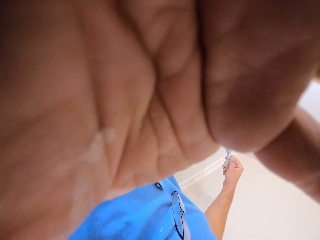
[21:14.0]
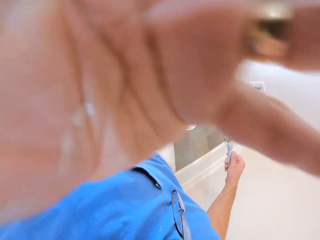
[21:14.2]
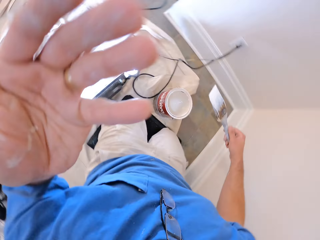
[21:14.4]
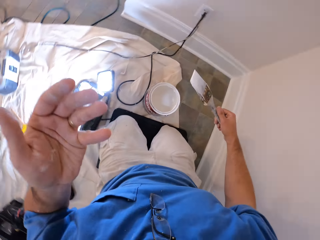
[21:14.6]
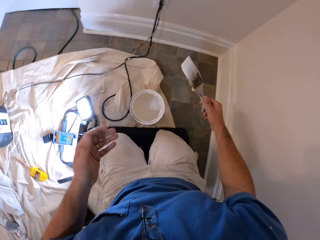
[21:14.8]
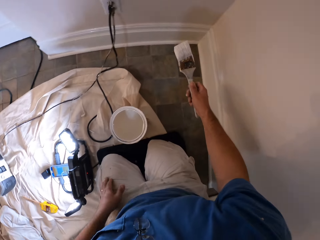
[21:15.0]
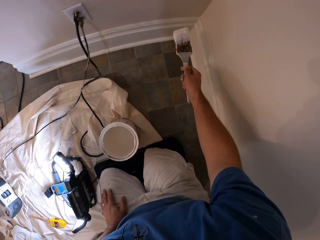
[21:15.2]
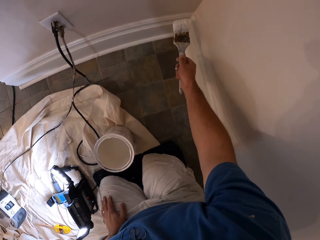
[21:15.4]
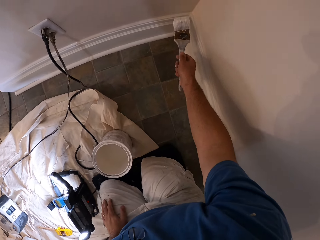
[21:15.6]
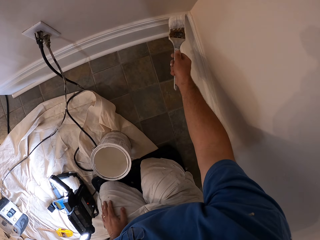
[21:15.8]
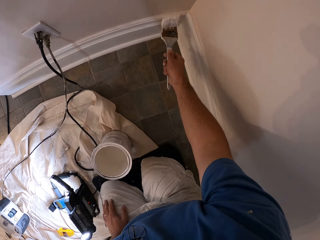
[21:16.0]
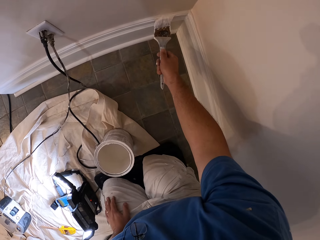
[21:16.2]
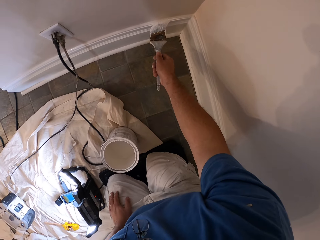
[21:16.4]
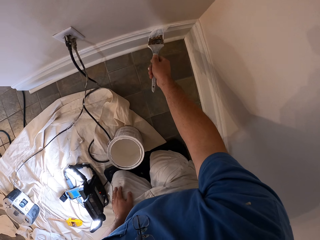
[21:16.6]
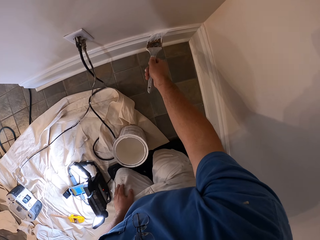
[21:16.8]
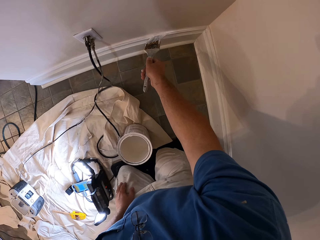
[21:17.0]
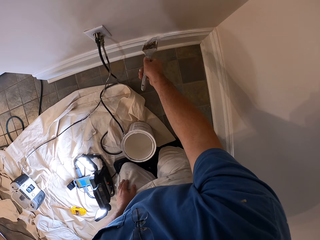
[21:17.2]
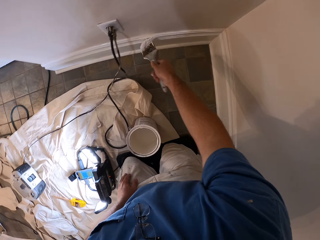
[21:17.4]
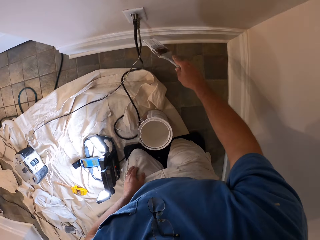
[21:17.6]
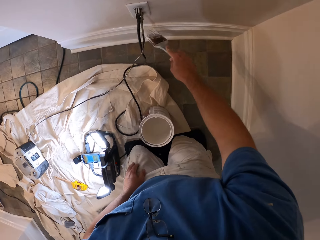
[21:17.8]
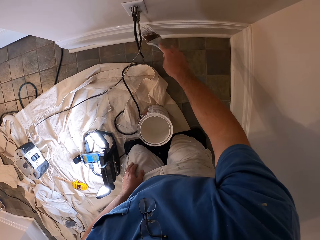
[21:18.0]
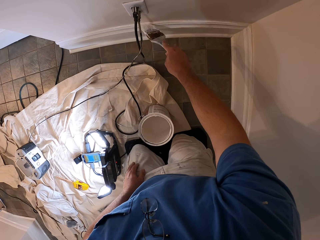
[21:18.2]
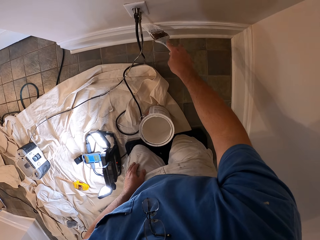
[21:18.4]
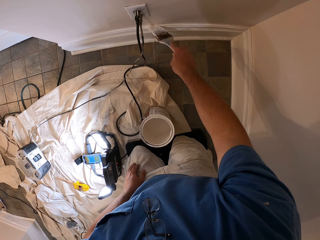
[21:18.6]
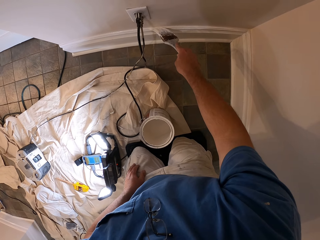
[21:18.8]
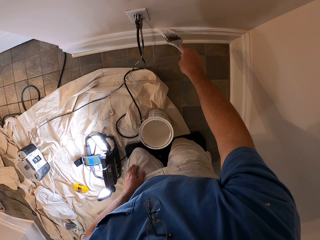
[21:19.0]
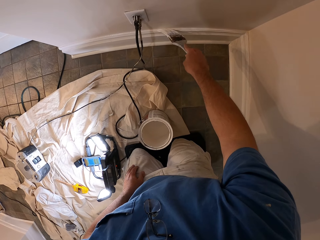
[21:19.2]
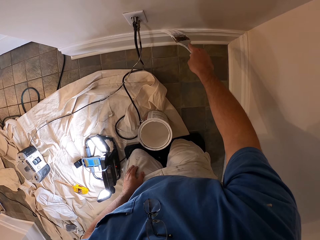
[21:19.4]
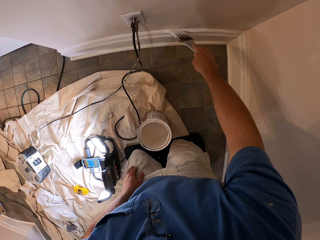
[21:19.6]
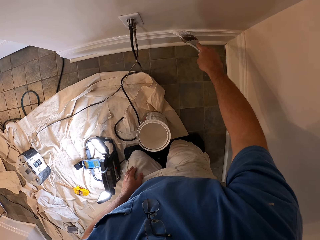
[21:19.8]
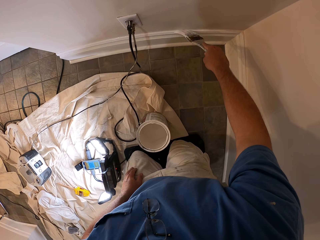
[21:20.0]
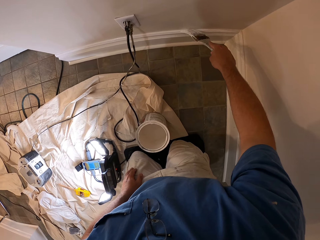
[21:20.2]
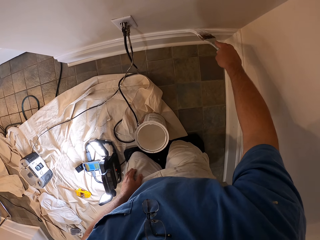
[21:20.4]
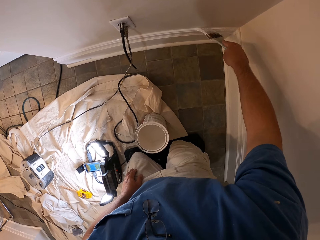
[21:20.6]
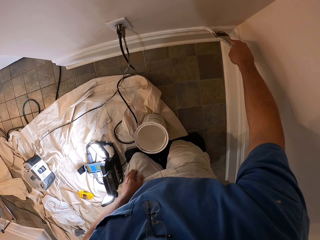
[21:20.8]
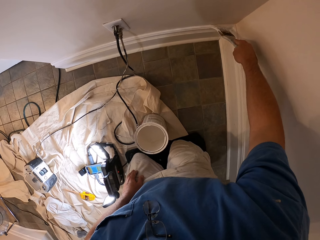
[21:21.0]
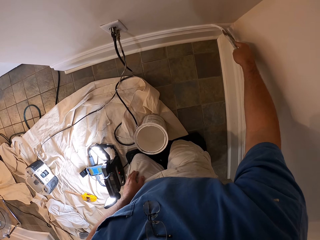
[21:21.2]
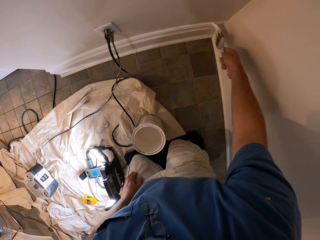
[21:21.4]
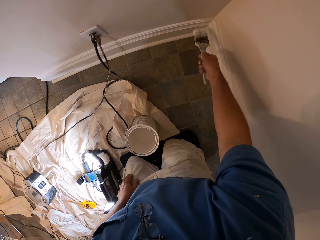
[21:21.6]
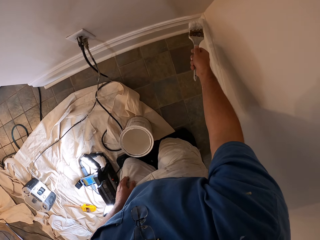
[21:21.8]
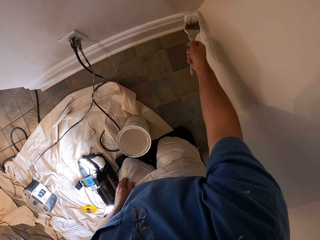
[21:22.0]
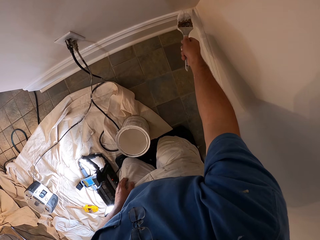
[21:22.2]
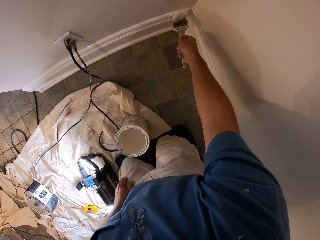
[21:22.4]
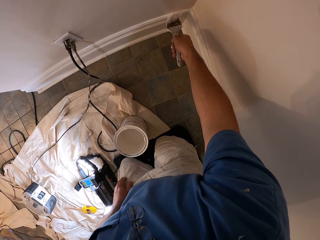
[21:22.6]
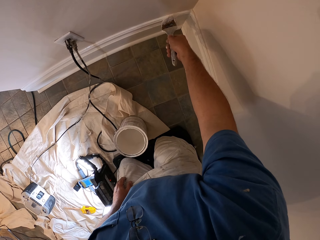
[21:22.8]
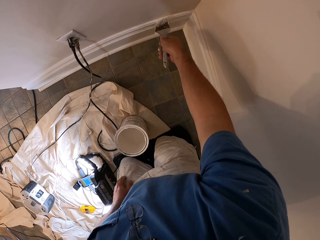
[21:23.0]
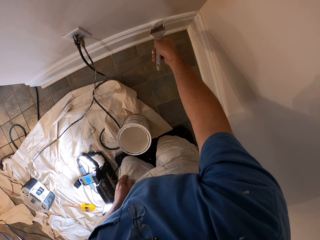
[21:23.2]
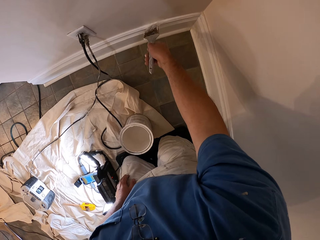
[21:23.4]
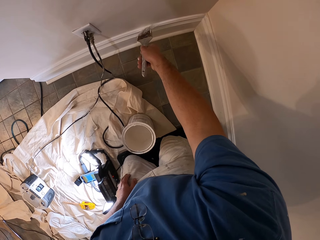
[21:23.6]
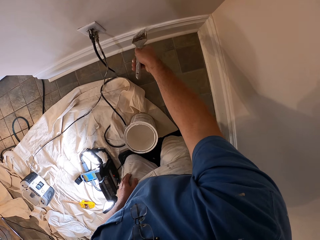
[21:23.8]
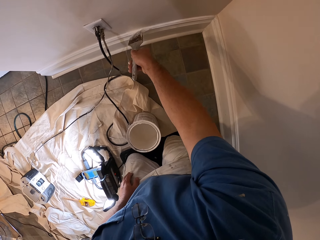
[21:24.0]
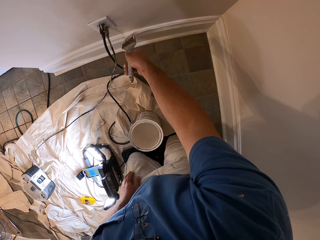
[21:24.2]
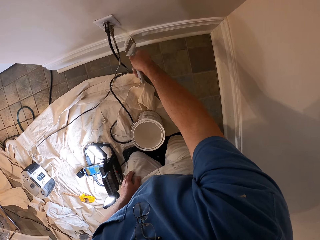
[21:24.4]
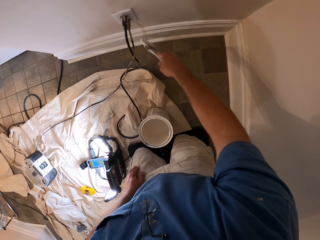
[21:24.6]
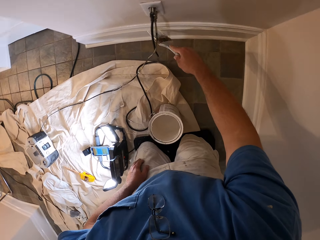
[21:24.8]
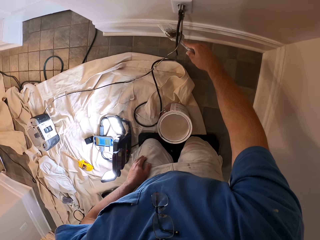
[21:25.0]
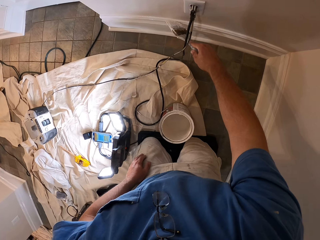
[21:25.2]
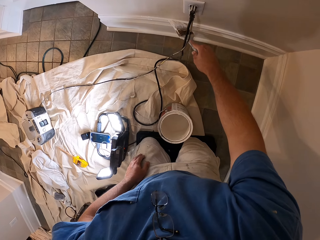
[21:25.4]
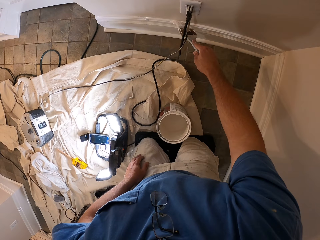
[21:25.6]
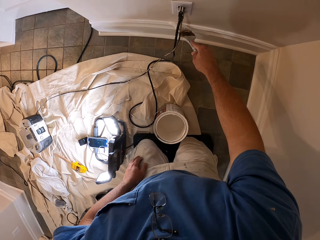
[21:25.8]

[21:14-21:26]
The camera wearer paints the baseboard with the paint brush.

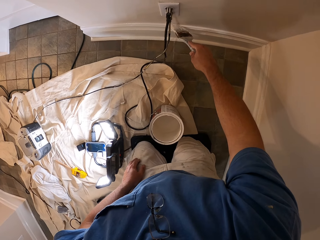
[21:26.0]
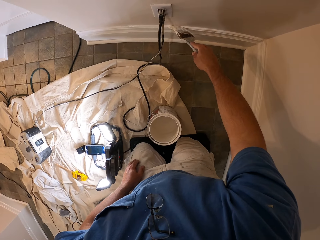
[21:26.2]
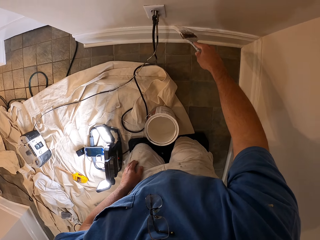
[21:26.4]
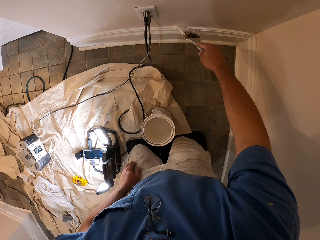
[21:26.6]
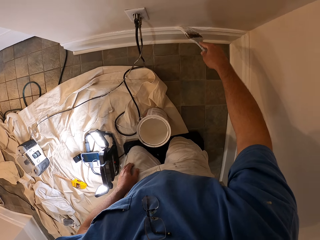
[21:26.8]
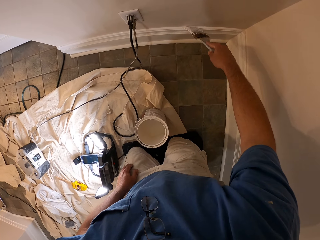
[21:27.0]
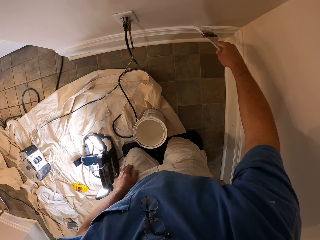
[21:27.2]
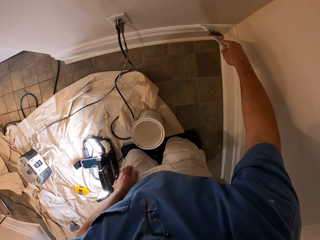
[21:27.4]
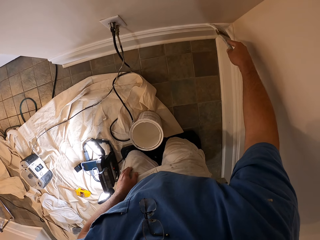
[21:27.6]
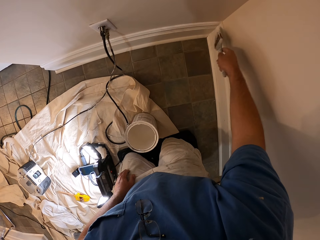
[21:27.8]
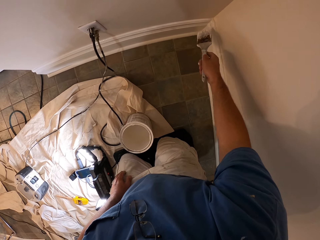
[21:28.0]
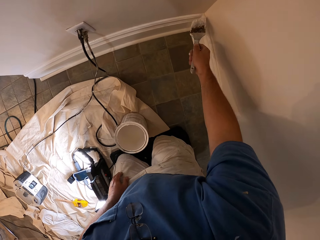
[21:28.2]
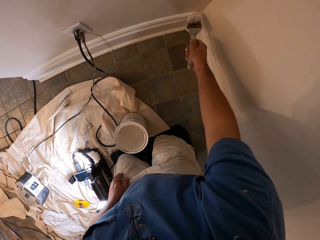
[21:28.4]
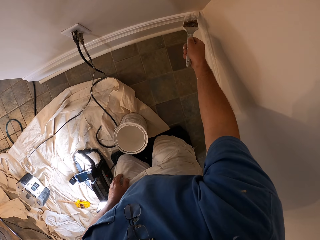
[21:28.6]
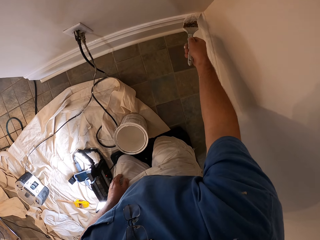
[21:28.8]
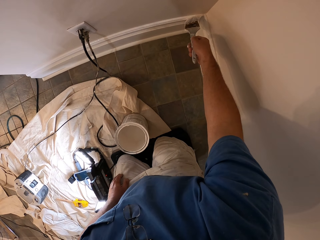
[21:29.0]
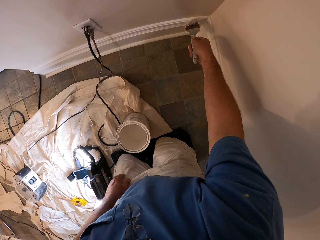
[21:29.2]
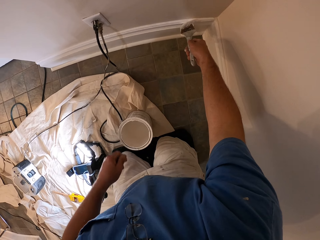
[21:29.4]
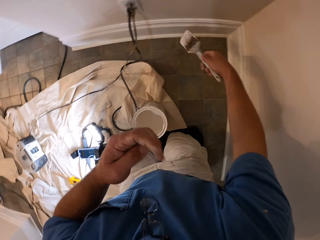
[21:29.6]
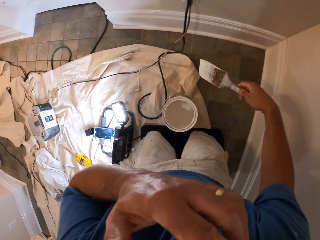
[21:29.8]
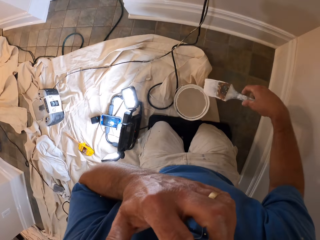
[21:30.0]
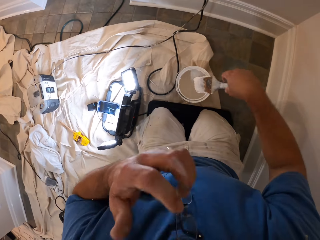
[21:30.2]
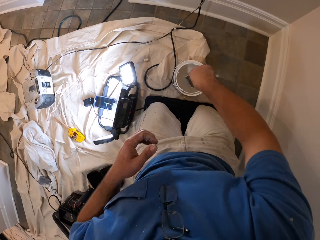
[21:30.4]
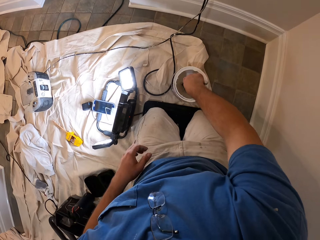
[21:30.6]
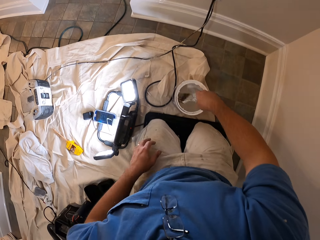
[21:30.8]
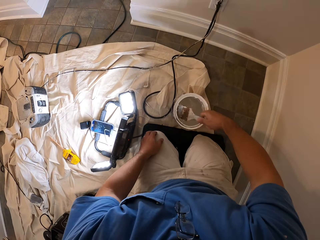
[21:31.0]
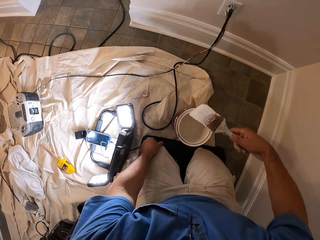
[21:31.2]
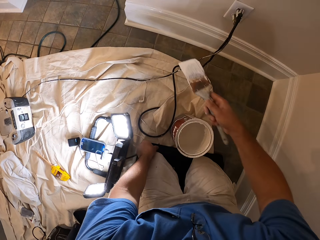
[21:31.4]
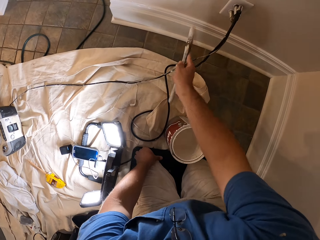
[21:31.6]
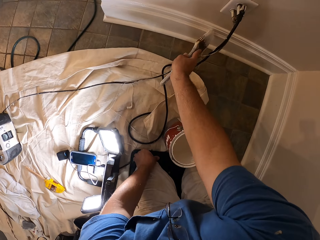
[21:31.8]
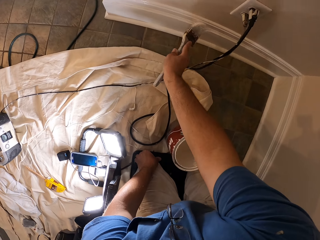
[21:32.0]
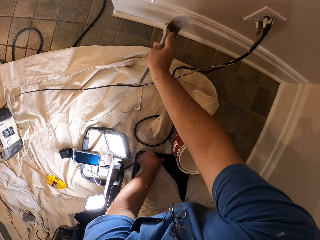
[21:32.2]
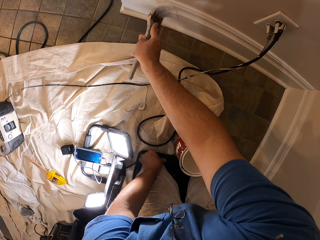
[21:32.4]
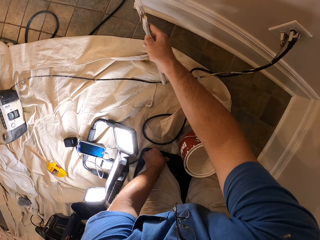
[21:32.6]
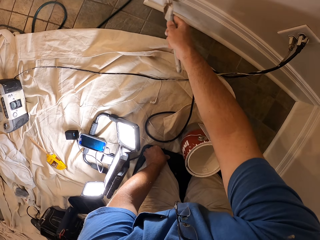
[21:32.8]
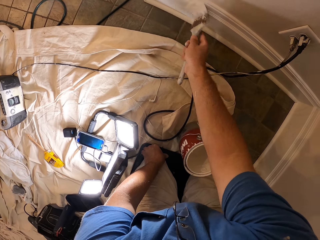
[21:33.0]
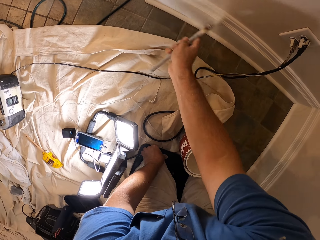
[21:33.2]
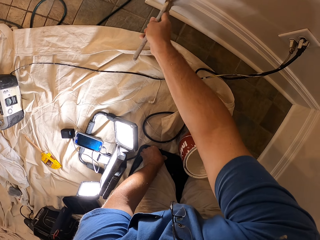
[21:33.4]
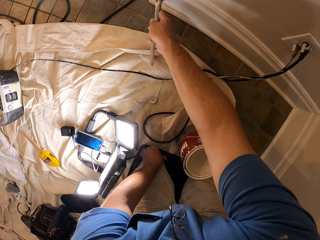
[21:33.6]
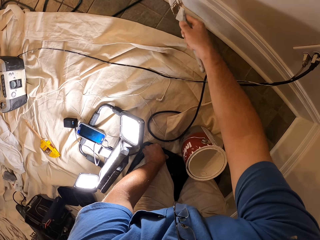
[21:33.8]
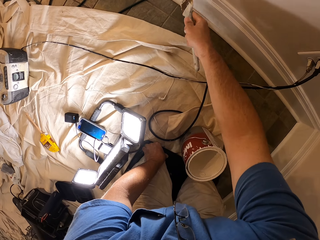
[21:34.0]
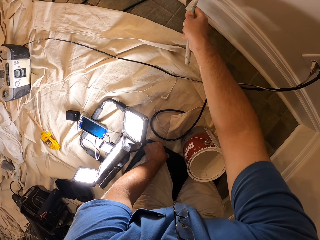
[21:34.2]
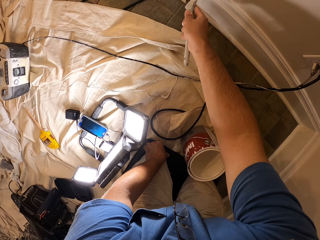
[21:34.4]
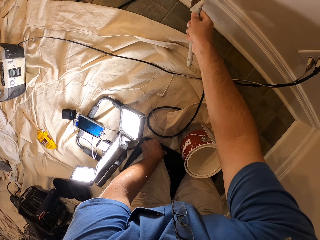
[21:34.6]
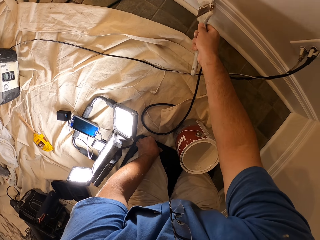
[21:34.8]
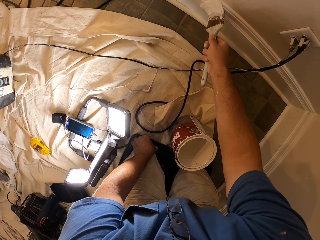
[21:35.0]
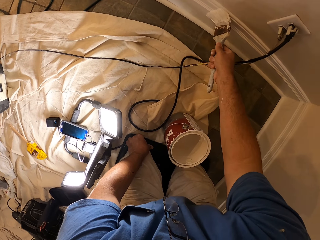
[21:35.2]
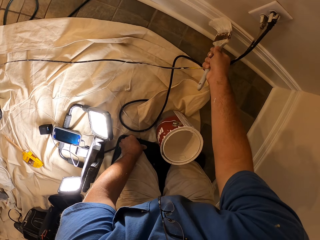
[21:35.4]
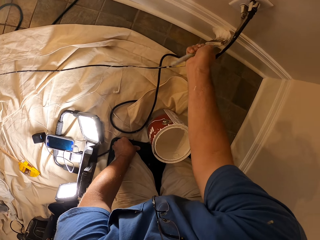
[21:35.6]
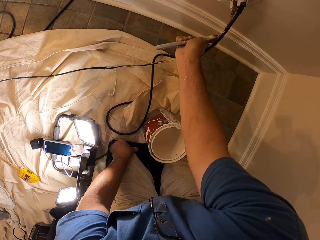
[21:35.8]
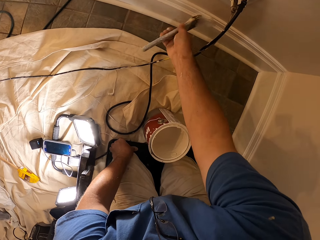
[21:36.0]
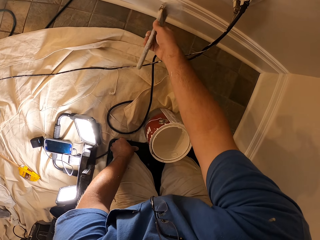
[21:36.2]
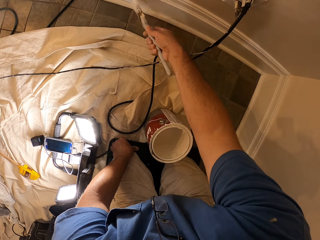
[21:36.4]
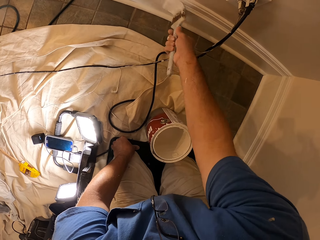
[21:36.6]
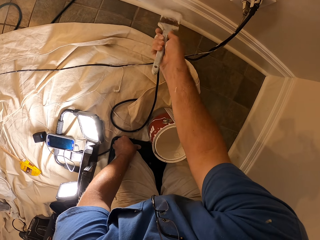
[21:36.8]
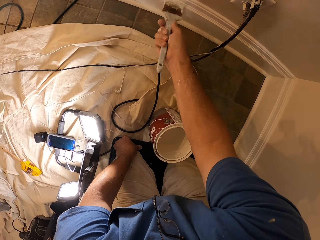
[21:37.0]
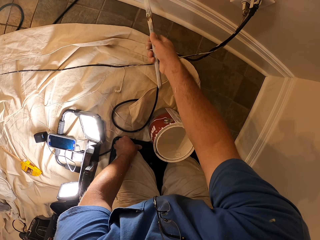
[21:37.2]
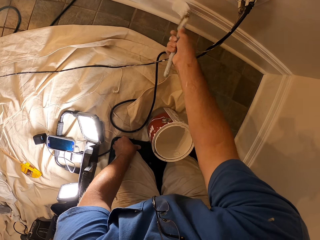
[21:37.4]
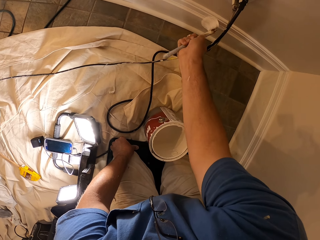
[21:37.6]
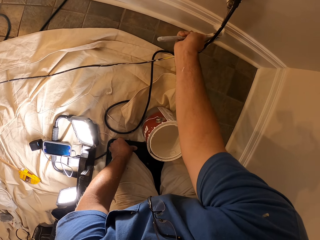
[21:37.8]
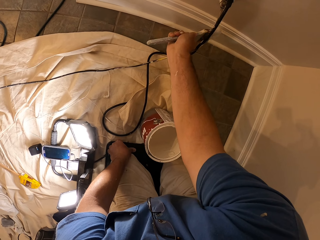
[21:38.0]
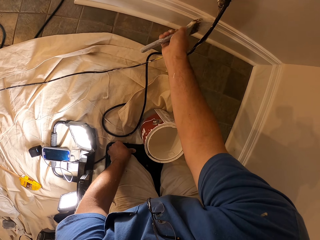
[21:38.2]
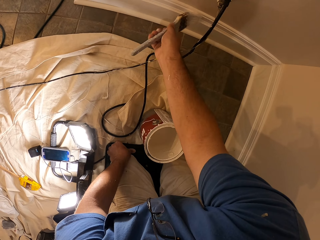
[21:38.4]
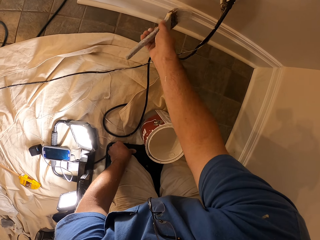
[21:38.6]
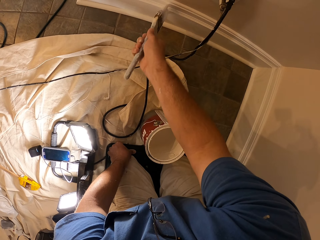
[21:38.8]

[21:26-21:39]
The camera wearer touches his face with his left hand. He lifts the hand. He dips the paint brush in the bucket of paint with his right hand. He paints the baseboard with the paint brush.
